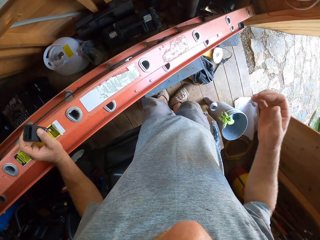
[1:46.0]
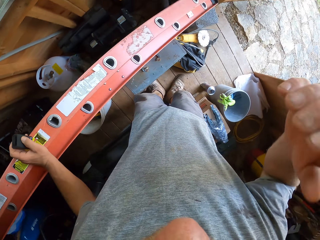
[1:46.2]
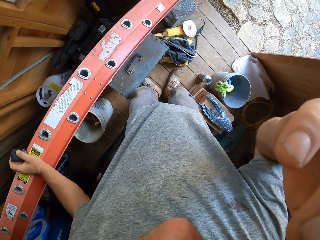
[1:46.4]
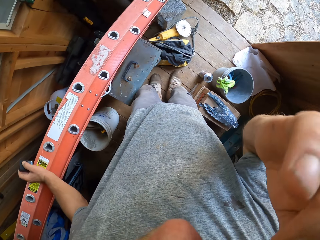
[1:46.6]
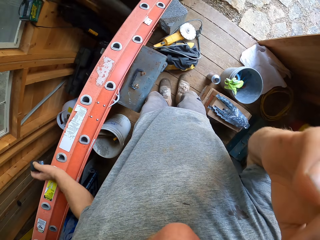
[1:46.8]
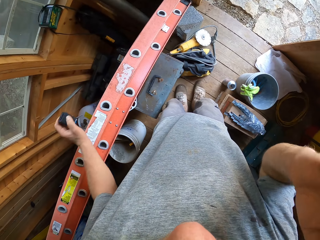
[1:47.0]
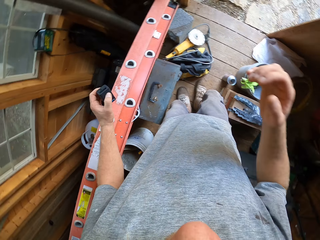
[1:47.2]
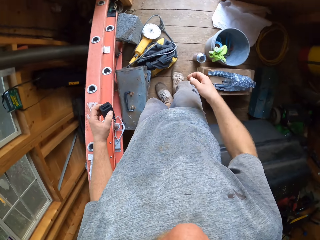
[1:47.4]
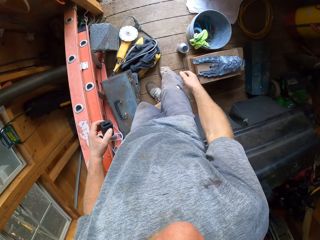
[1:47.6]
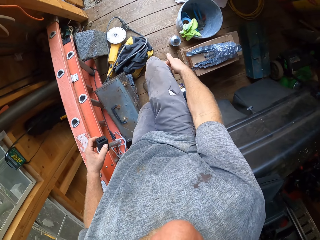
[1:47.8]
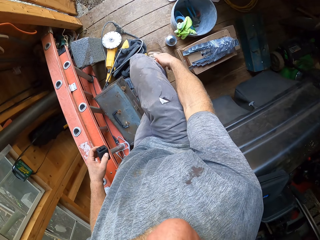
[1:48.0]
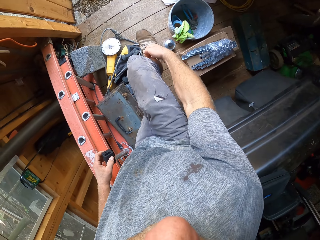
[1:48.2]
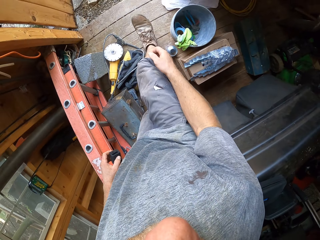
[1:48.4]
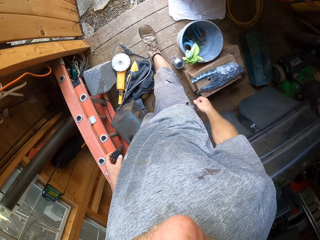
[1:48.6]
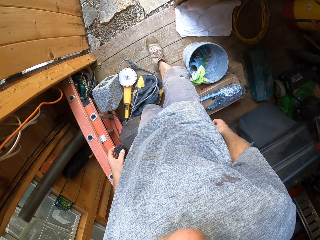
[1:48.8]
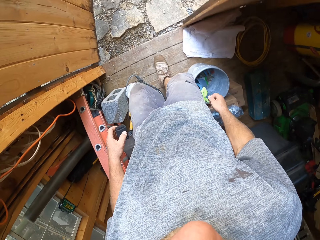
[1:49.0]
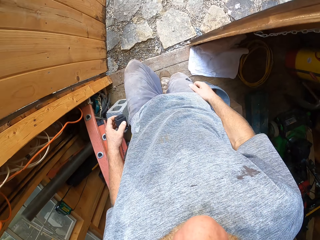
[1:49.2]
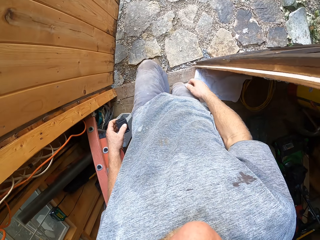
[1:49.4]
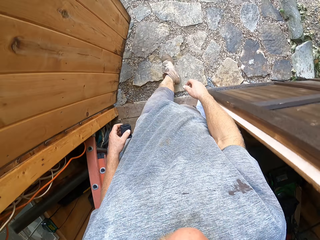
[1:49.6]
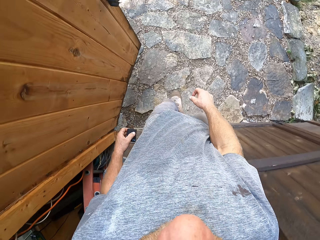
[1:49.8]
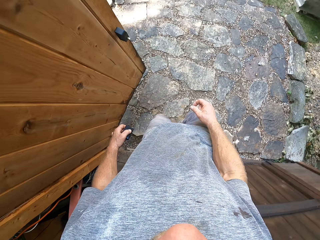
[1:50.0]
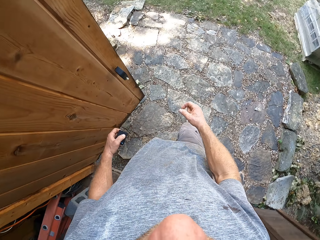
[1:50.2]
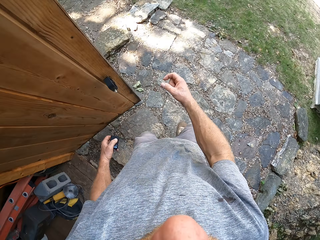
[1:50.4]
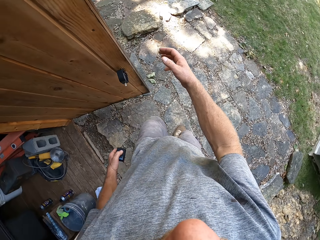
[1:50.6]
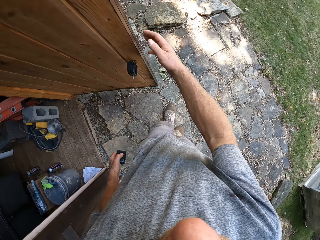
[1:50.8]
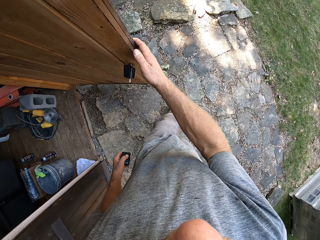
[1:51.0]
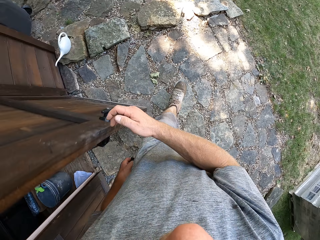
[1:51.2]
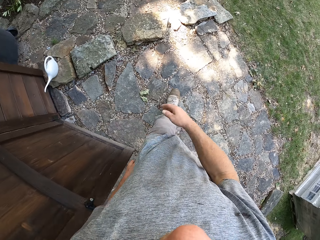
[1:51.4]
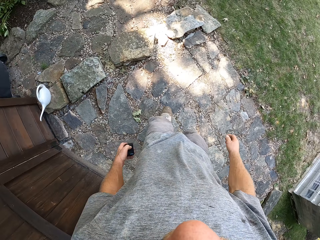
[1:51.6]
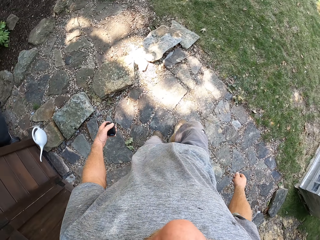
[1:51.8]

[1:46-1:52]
The camera wearer places his left hand on a ladder. He moves a hand toward the face. He places his left hand on the ladder again. He turns. He lowers a hand. He scratches his leg with his right hand. He walks. He closes the door of the garage with his right hand. He pushes the door.

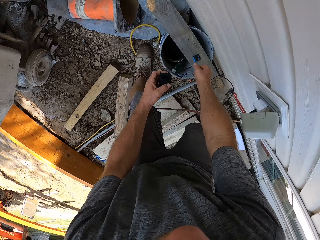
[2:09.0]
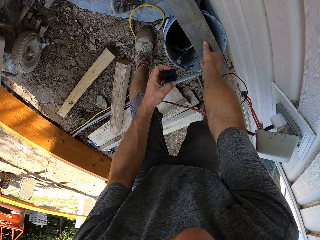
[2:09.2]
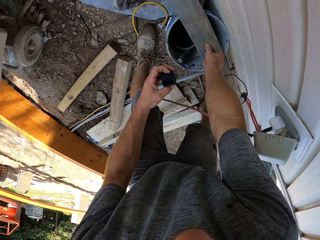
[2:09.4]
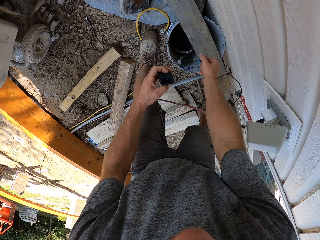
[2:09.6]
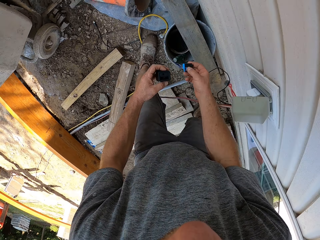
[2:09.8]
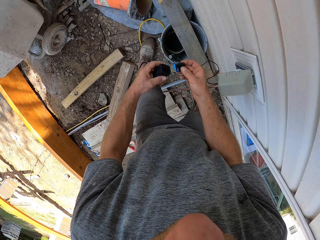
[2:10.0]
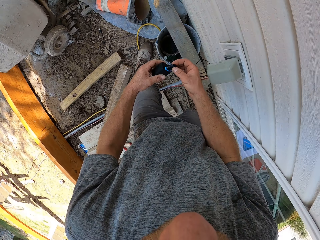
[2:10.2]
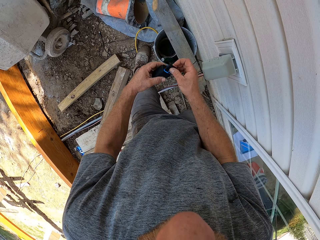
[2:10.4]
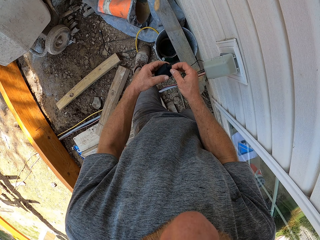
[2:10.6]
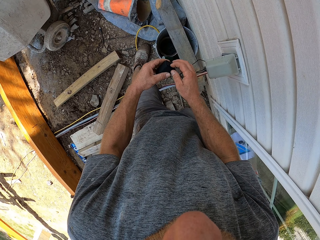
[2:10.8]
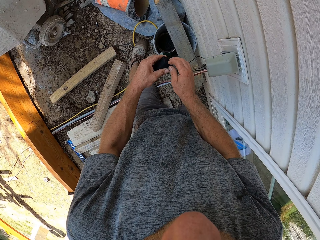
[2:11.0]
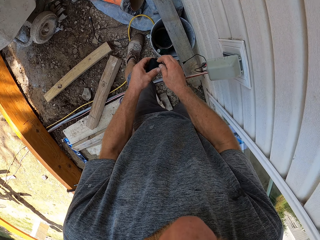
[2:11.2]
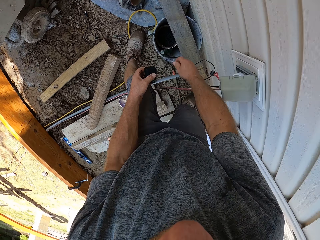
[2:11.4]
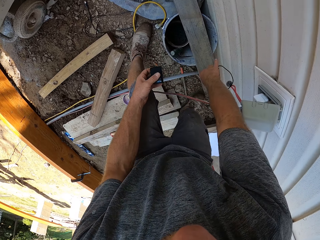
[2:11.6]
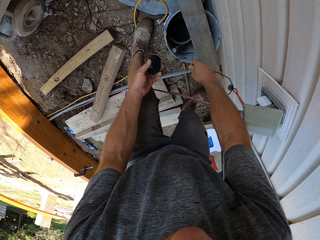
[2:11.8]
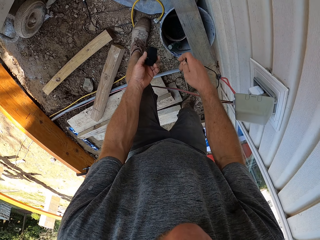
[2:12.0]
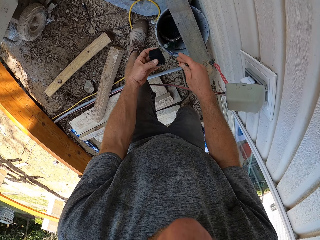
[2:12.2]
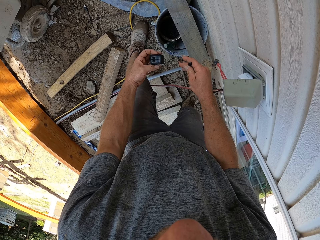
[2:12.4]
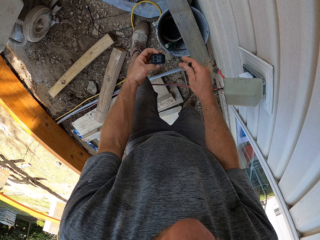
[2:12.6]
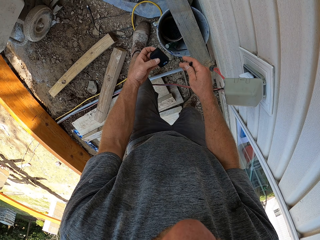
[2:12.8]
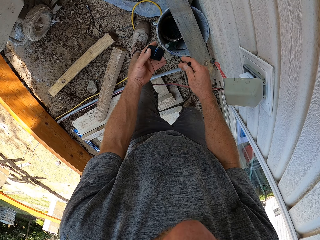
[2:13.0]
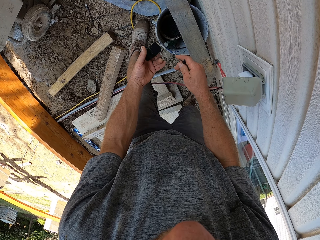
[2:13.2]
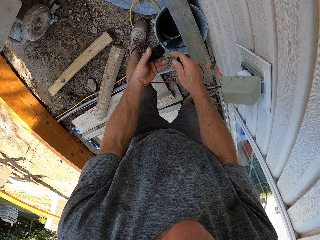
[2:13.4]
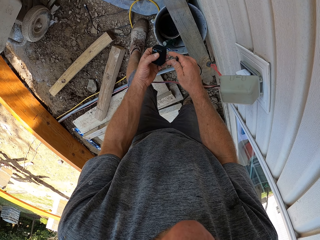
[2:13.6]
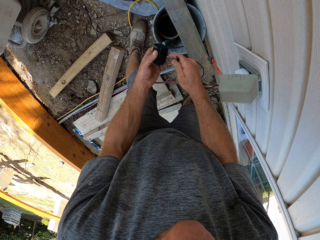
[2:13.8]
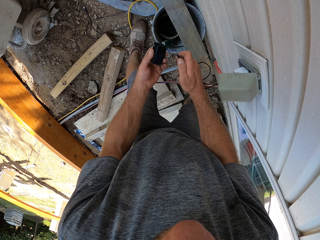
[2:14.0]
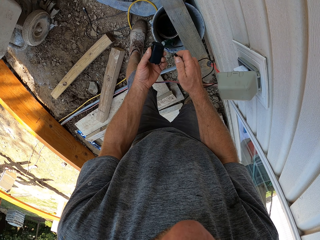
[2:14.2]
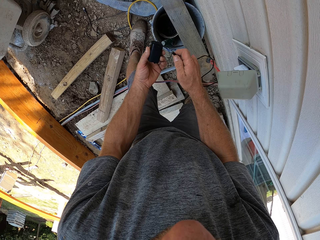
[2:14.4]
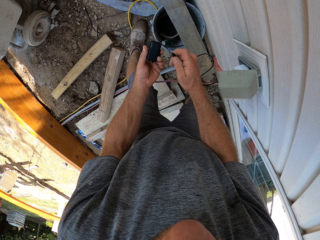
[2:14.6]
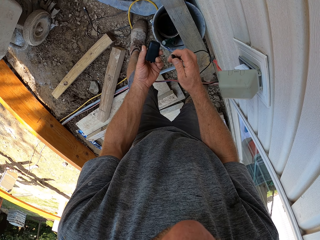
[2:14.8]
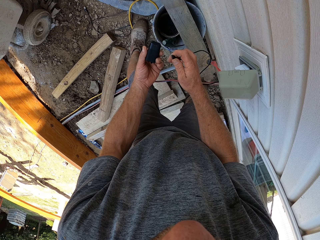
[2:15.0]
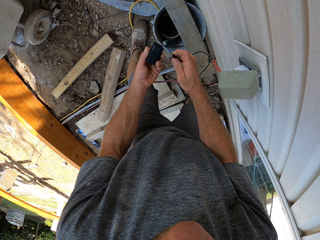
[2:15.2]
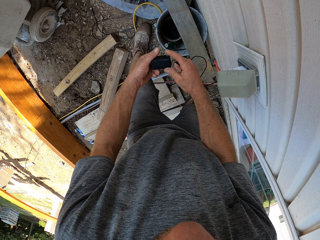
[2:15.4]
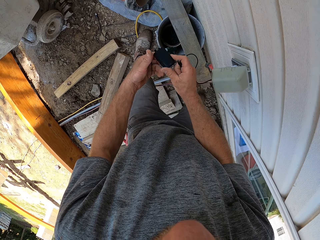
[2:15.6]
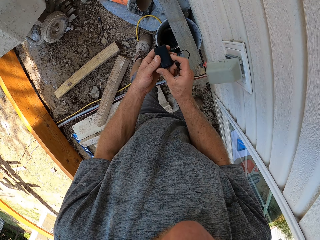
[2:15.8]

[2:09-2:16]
The camera wearer picks an adapter from a wooden plank with his right hand. He puts the battery into the adapter with his right hand. He grabs a plugged cord with his right hand. He turns the adapter.

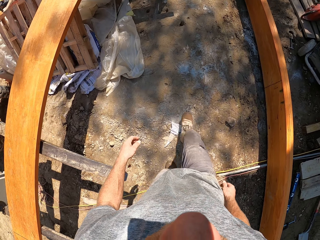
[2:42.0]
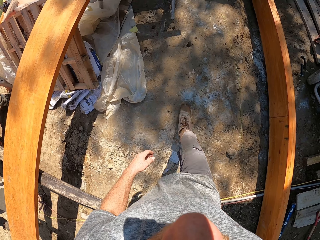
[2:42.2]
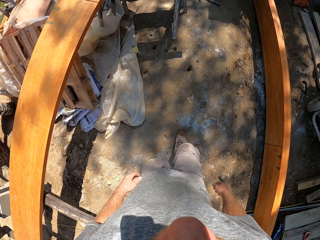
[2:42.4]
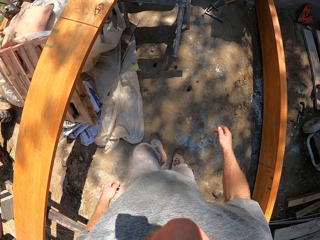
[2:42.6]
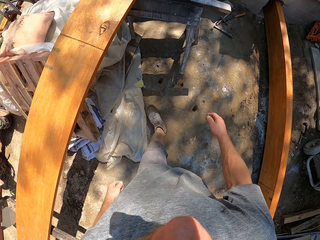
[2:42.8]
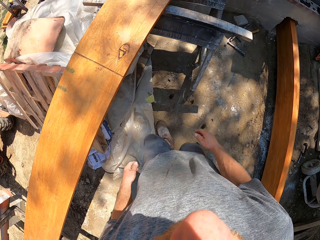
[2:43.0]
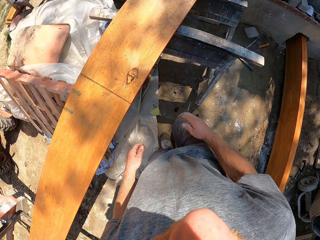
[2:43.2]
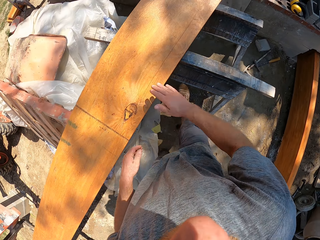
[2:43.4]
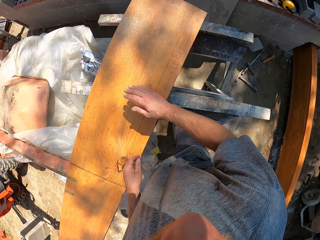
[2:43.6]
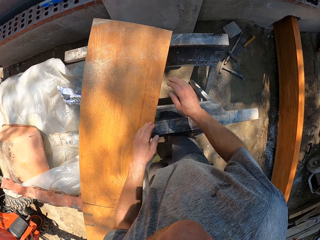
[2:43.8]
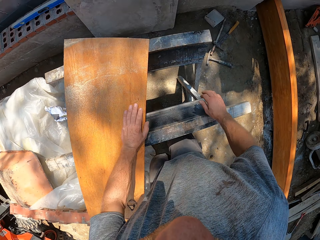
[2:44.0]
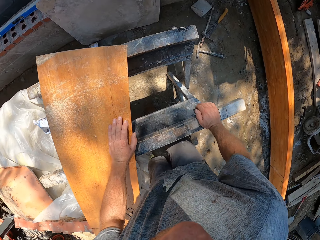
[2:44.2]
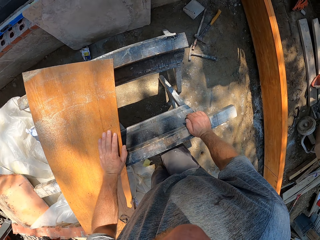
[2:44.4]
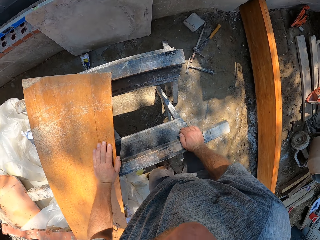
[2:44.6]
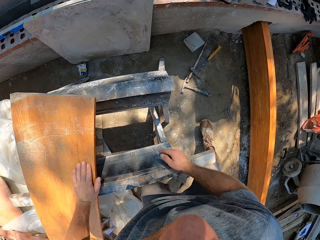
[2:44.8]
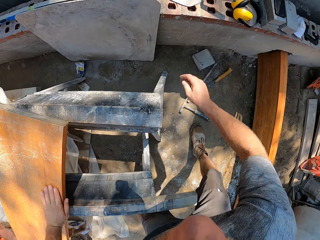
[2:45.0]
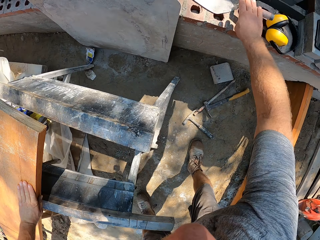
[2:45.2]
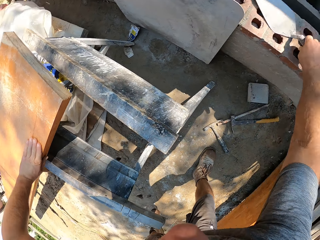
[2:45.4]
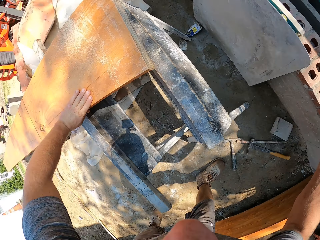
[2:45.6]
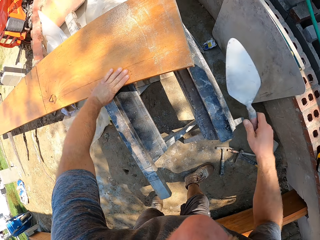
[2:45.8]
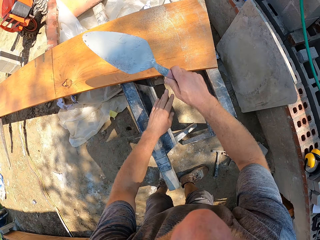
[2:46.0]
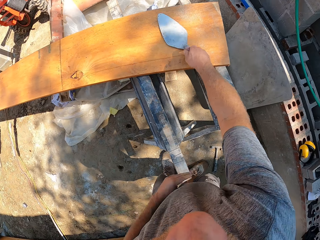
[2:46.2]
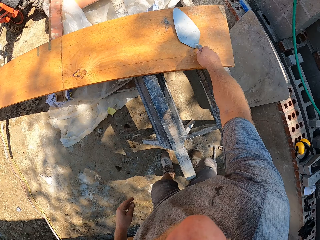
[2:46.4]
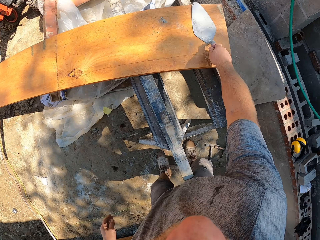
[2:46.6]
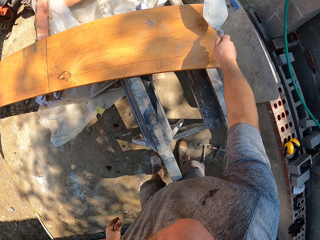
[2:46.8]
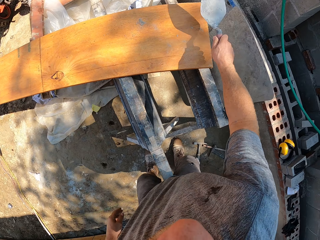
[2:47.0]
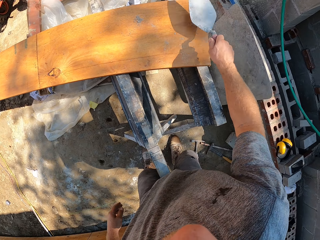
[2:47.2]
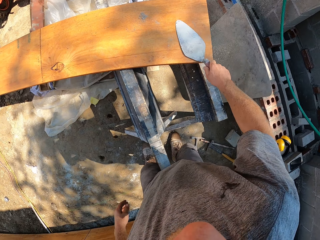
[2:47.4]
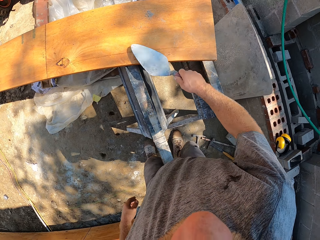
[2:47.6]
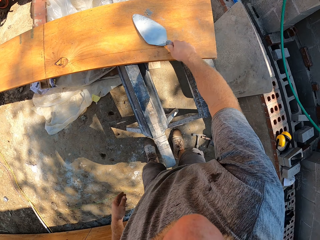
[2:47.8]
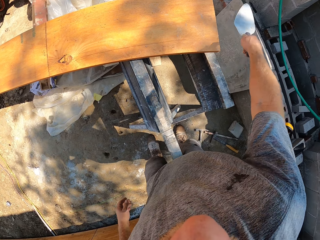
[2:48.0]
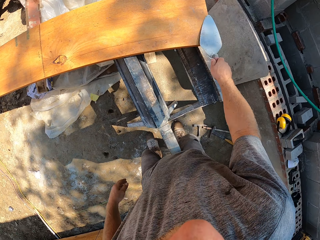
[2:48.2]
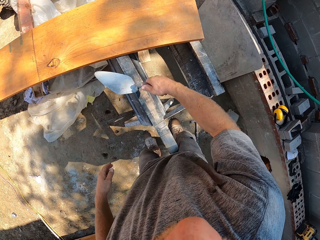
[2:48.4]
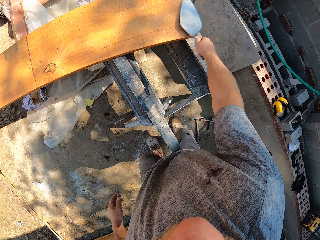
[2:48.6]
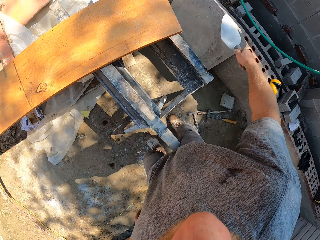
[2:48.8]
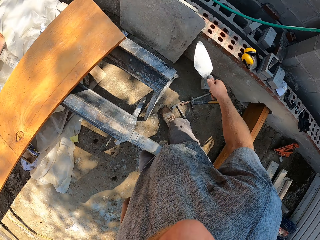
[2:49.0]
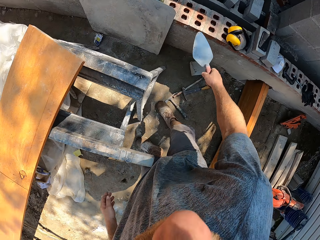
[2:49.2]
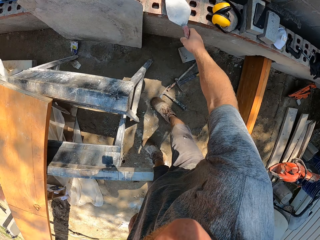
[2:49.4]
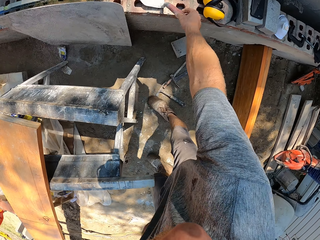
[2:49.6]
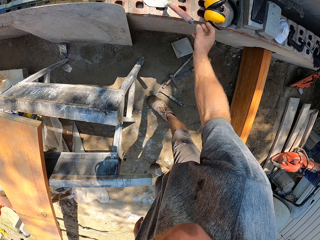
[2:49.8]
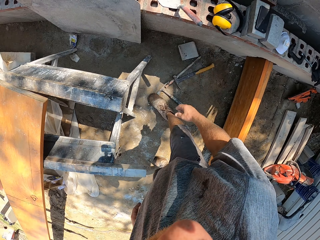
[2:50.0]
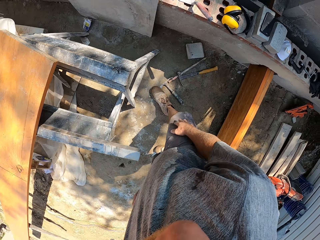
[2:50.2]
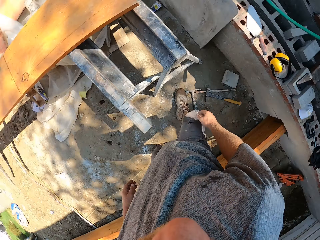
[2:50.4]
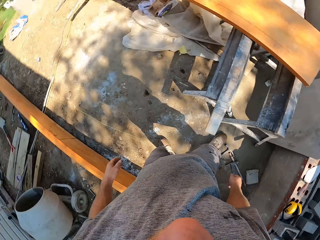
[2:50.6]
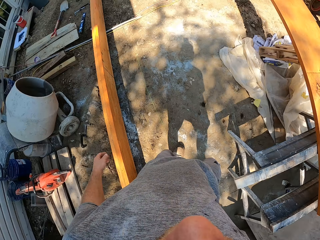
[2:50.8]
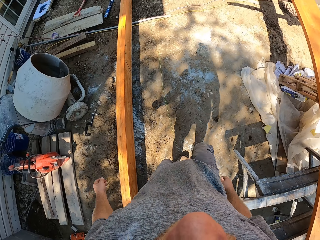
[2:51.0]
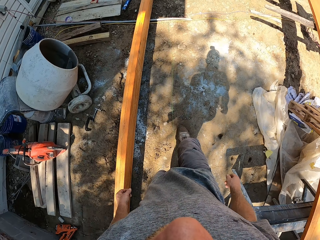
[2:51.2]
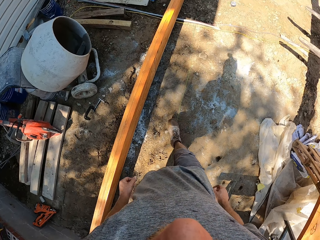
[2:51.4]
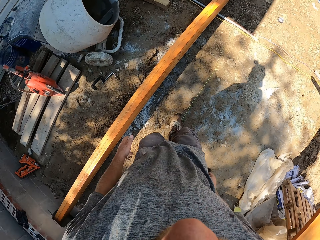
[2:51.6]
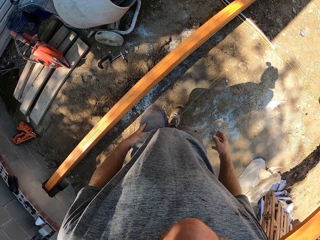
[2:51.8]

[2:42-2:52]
The camera wearer wipes a wooden plank on an iron table or workbench with his right hand. He holds the wood. He holds the iron table with his right hand and touches the wooden plank with his left hand. He moves his hand away from the workbench. He picks a hand trowel from a fence with his right hand. He moves away from the wood. He cleans the surface of the wooden plank with the hand trowel. He drops the hand trowel on the fence or wall with his right hand. He walks.
